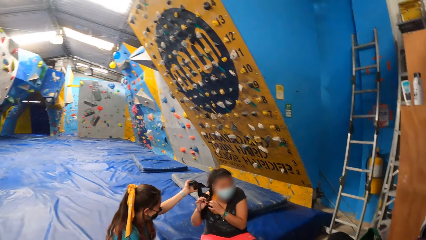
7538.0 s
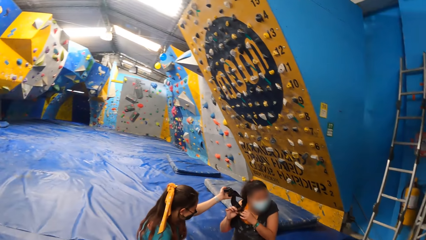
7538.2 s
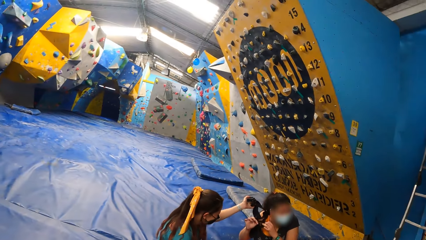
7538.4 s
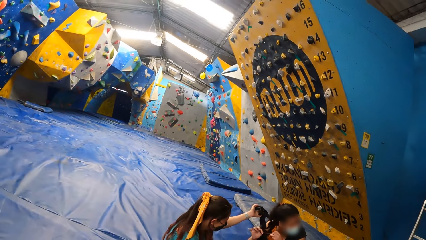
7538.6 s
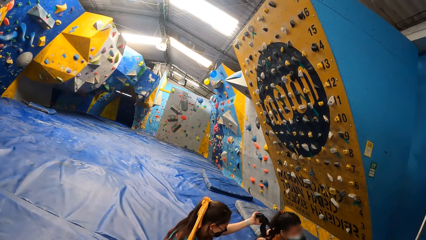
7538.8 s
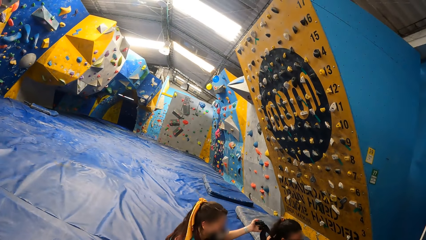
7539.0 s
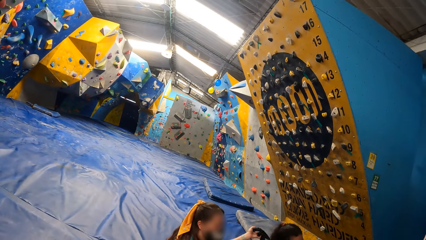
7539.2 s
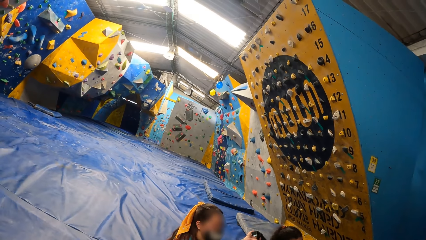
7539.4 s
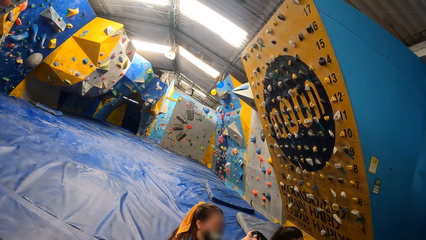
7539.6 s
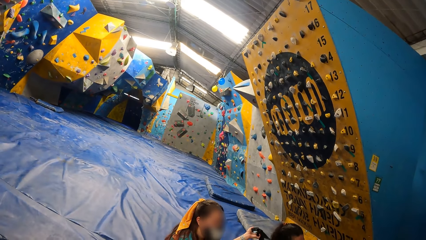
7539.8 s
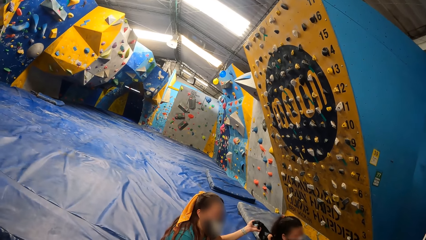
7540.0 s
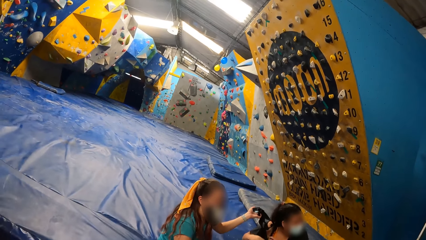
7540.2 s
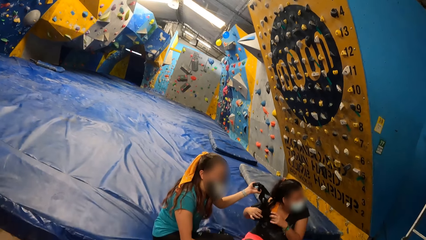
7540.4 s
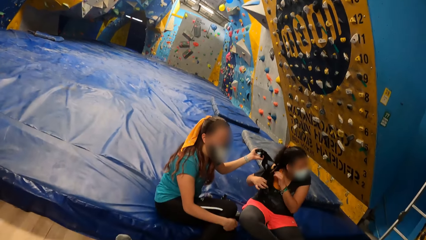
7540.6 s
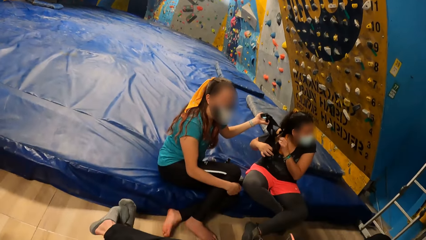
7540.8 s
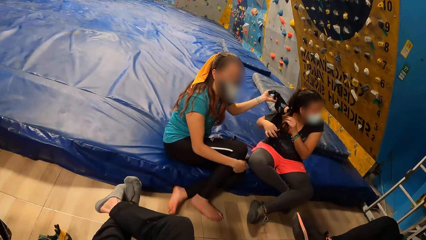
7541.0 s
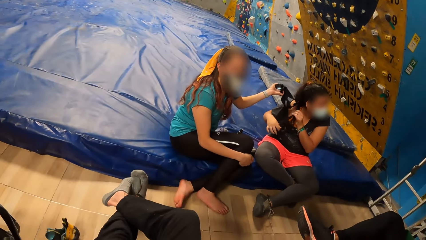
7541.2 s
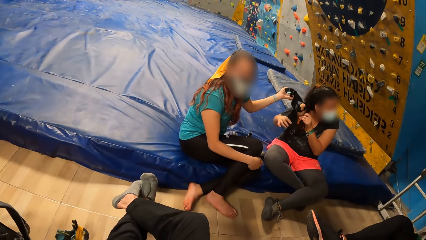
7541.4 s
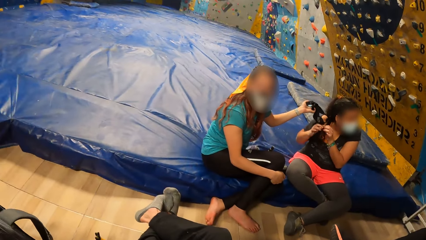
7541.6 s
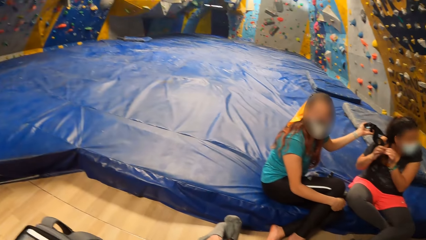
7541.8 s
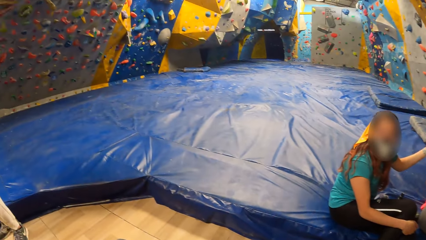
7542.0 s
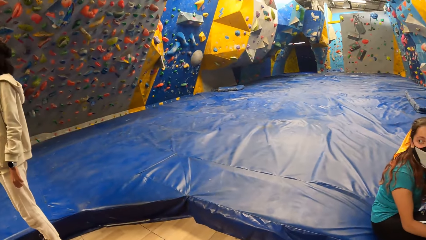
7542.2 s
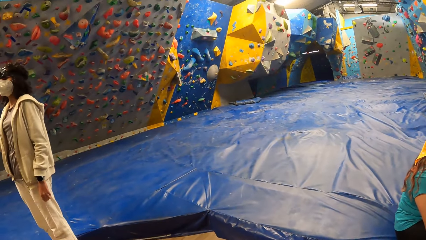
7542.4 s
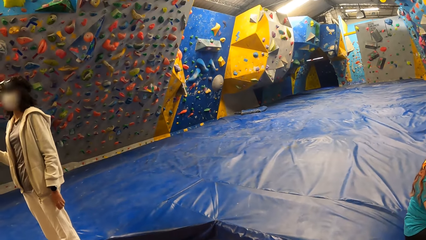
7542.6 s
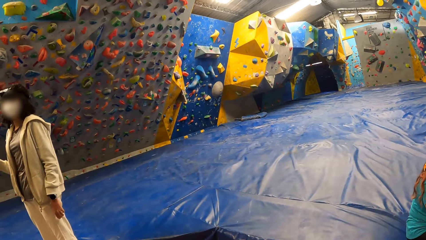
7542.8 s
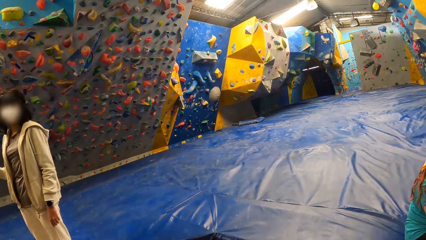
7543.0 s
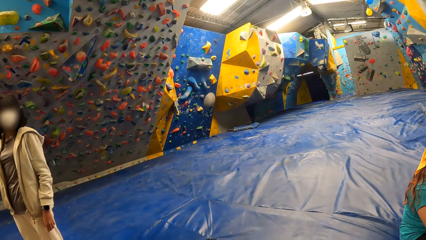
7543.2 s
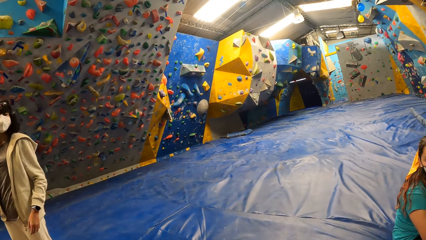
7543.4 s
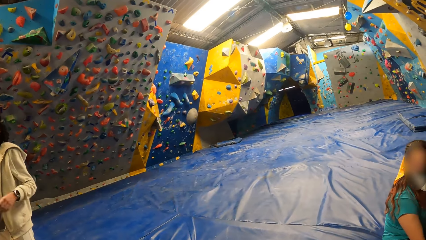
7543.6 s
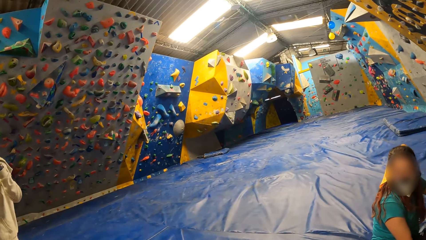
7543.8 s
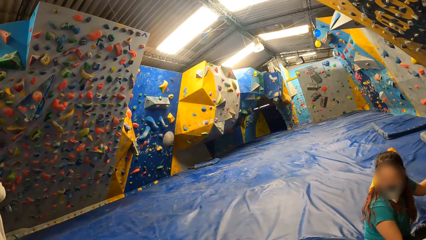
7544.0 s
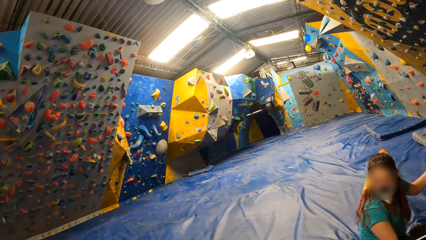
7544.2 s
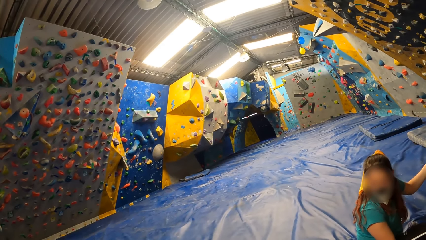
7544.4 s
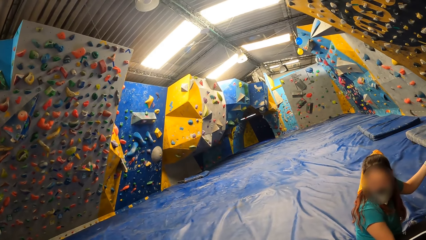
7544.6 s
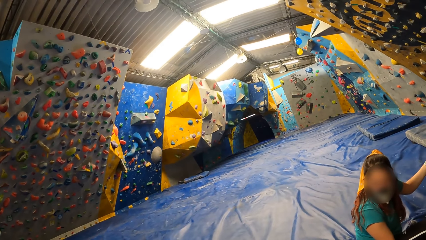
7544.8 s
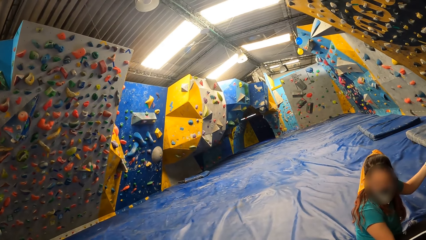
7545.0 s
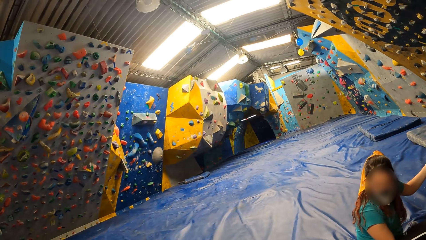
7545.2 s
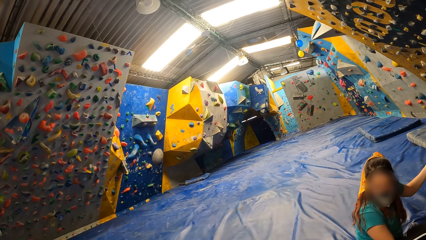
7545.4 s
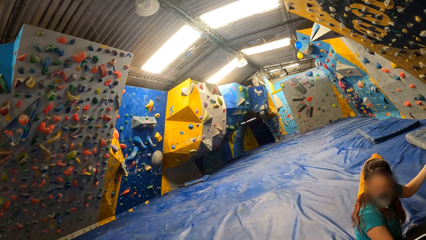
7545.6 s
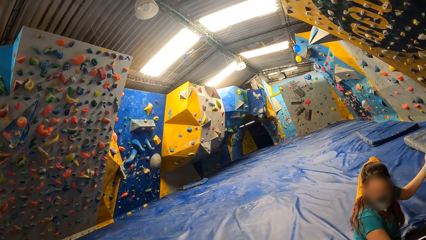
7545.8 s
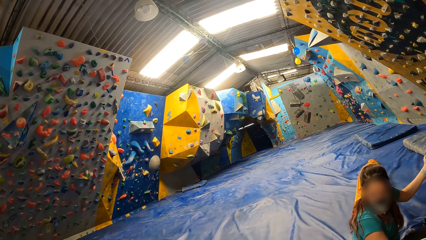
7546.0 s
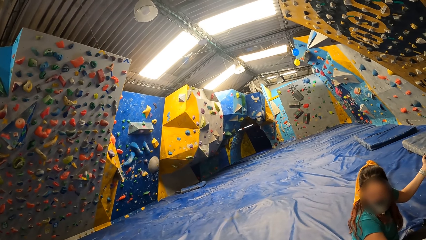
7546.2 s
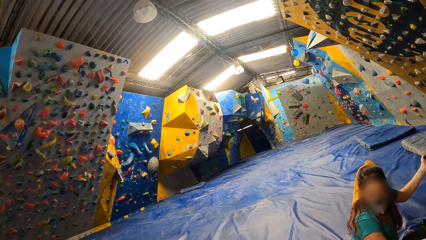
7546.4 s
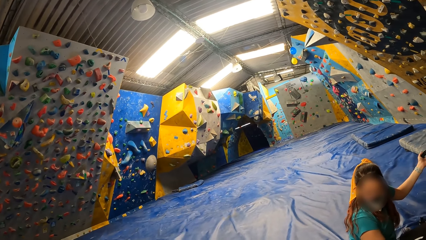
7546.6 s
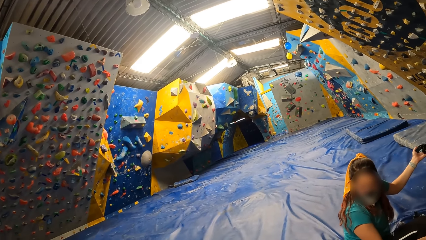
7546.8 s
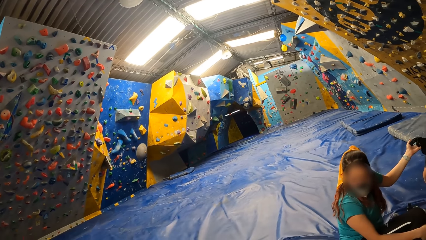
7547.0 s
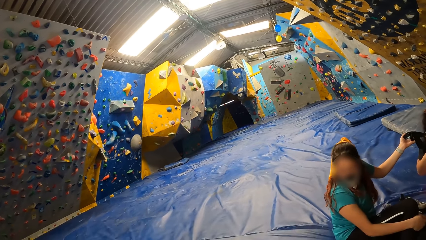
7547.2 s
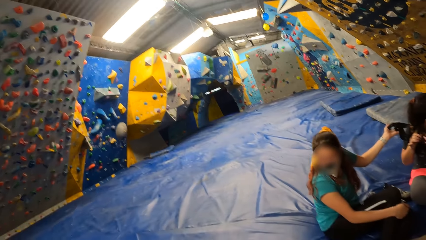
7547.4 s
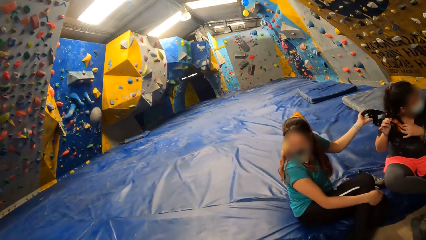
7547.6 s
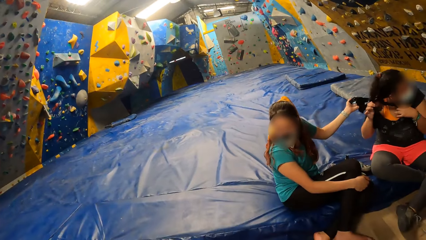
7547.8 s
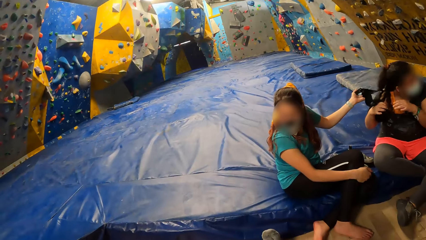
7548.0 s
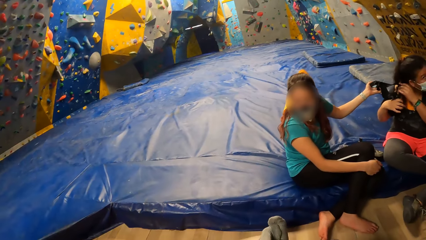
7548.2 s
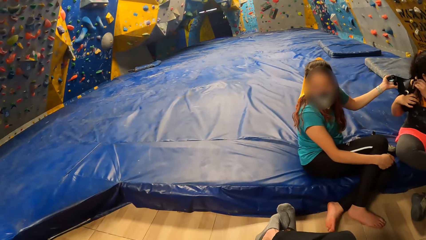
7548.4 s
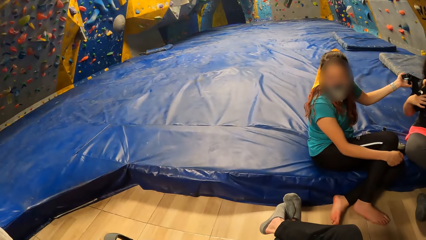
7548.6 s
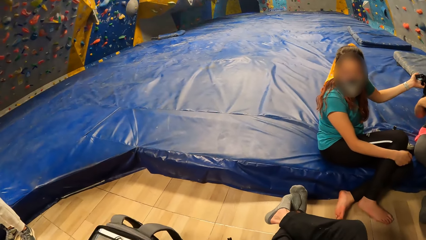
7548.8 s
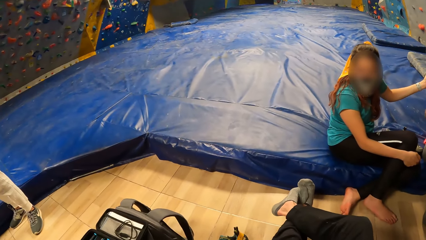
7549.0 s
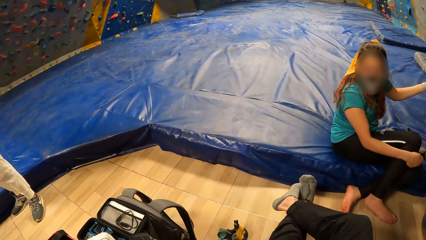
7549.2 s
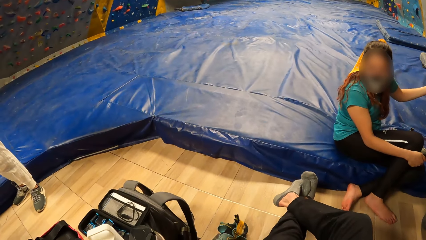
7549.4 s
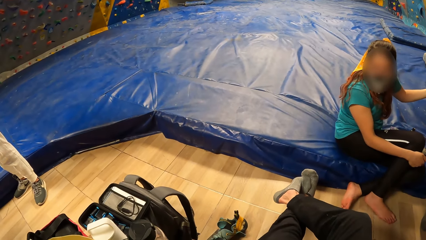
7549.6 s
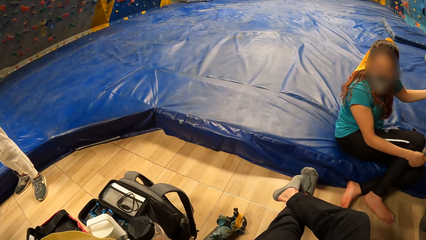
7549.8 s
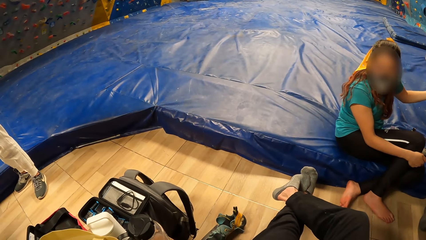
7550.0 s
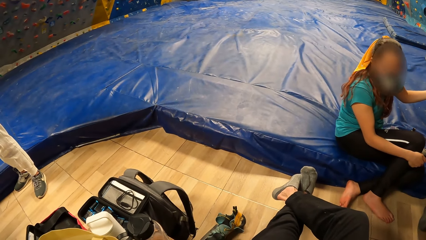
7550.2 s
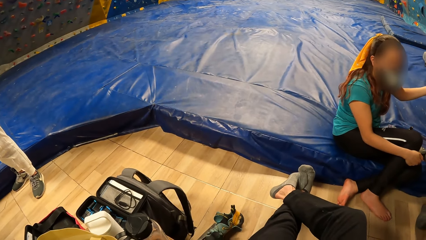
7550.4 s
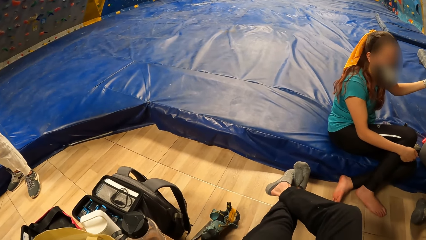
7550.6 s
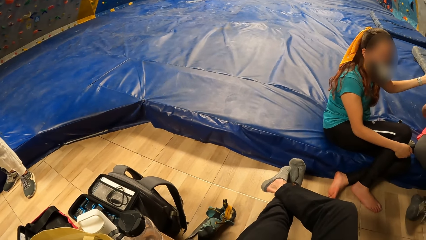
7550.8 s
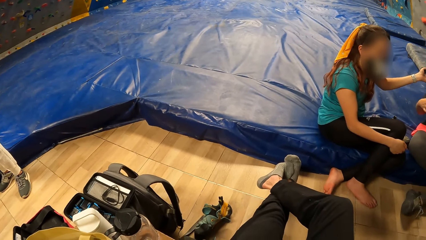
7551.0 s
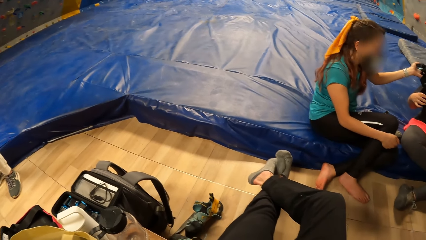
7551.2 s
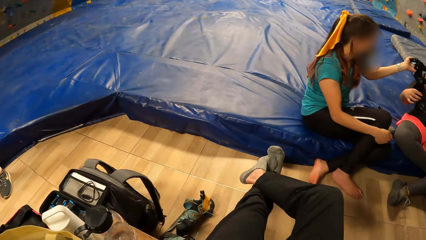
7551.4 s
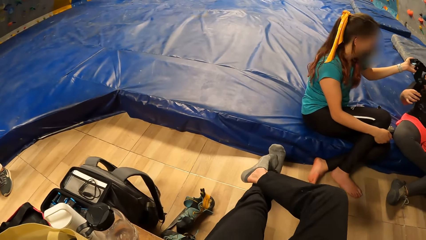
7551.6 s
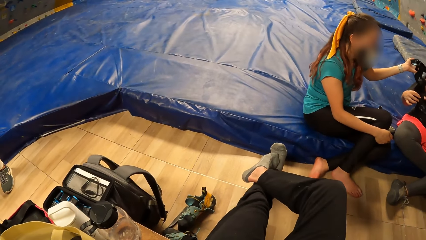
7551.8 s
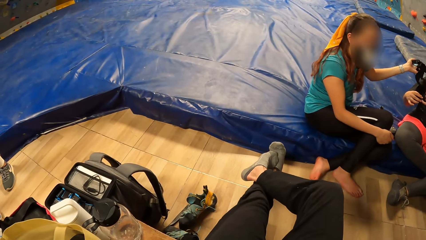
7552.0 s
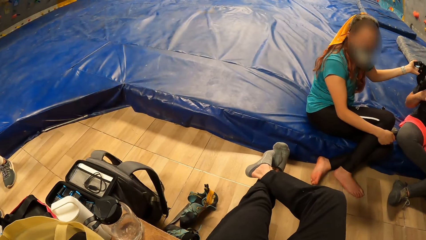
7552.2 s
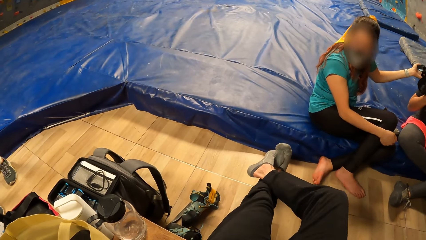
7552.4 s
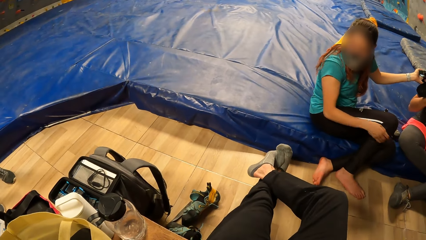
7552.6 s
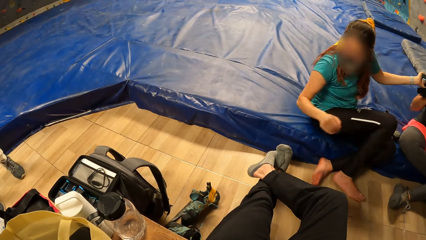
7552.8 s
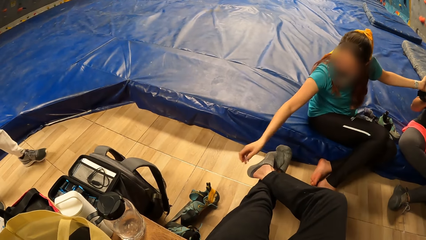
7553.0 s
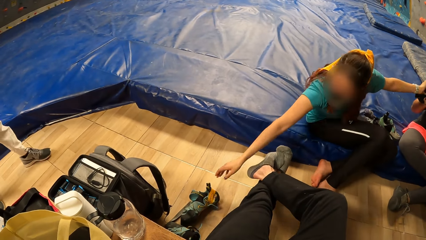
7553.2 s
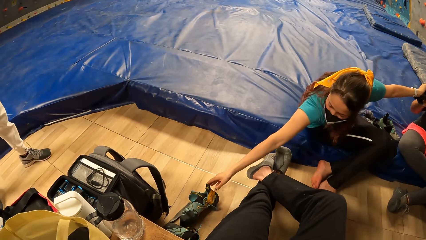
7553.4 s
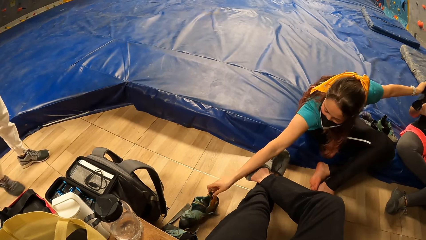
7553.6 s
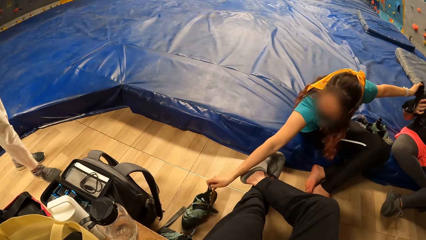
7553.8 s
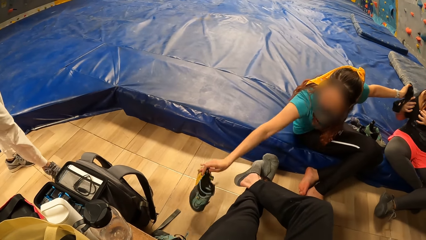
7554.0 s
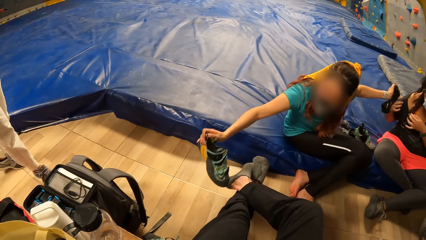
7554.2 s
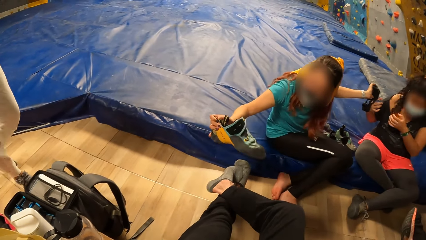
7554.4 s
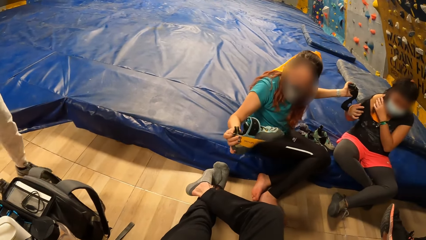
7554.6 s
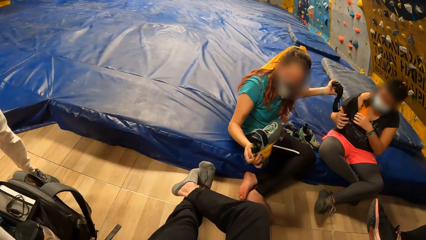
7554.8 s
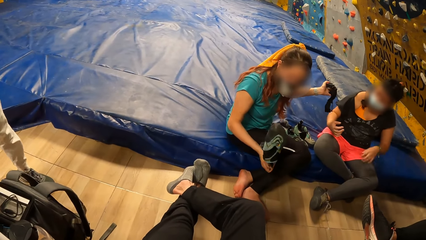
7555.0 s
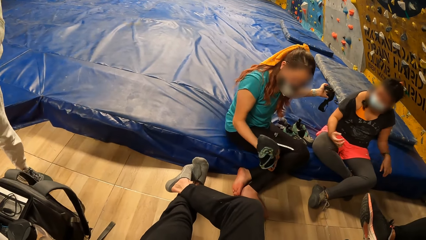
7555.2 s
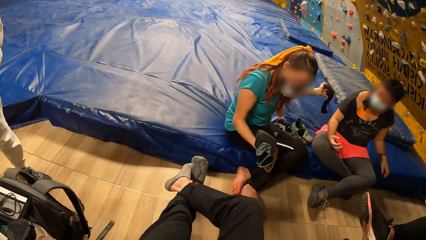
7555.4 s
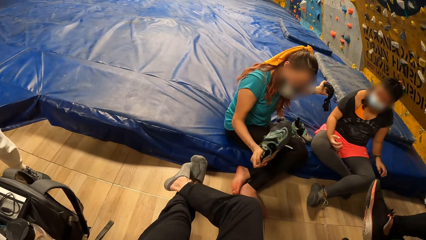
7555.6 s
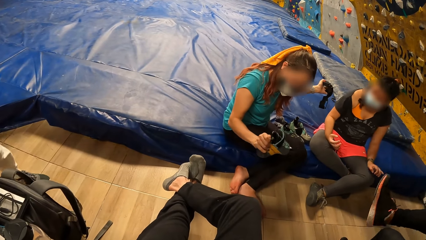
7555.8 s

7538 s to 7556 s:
The camera wearer turns around the room. They look at a lady. They turn around the room. They look at another lady. A woman picks up a footwear with her right hand.
